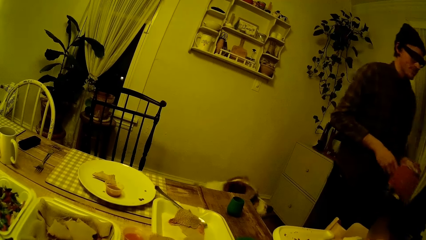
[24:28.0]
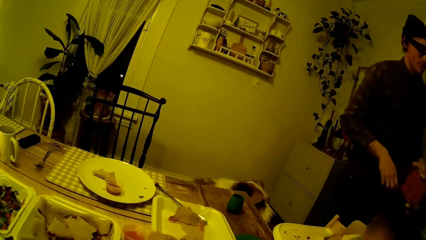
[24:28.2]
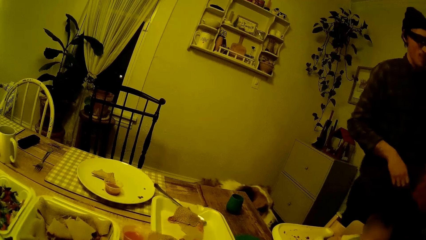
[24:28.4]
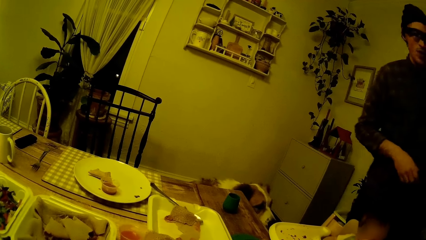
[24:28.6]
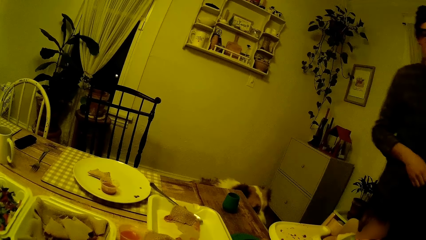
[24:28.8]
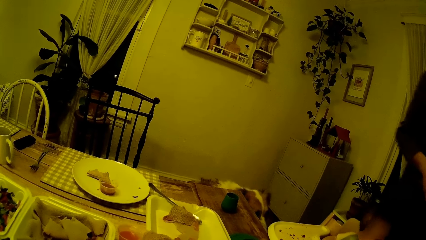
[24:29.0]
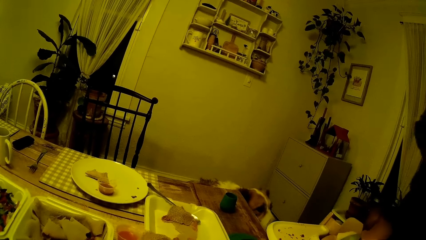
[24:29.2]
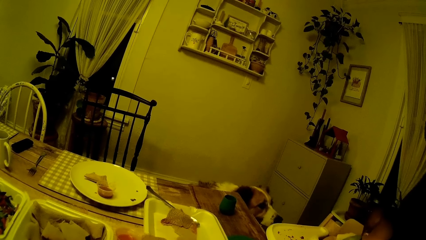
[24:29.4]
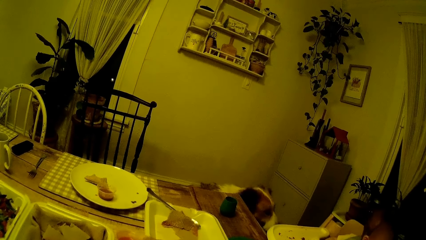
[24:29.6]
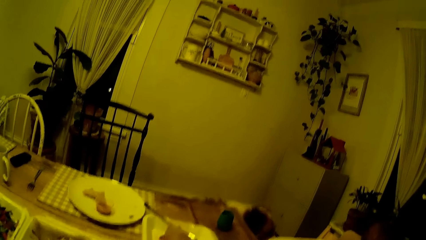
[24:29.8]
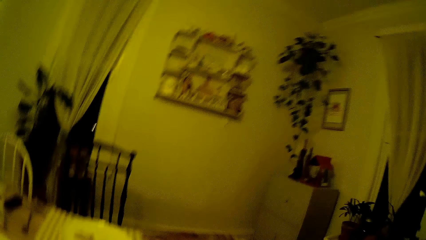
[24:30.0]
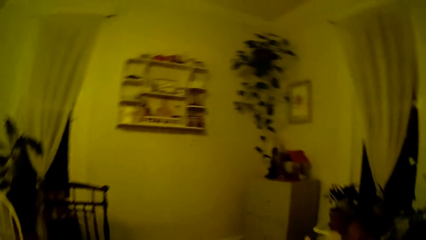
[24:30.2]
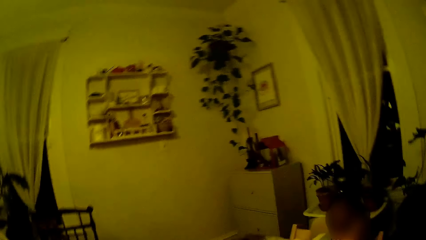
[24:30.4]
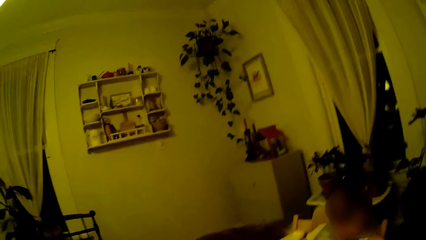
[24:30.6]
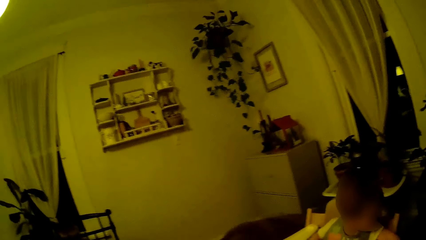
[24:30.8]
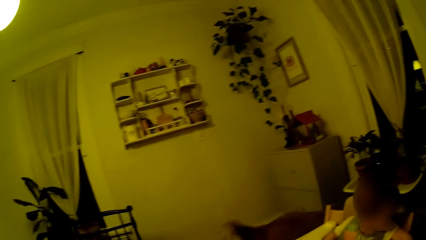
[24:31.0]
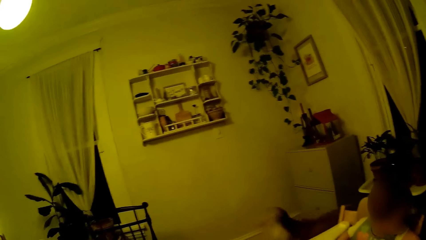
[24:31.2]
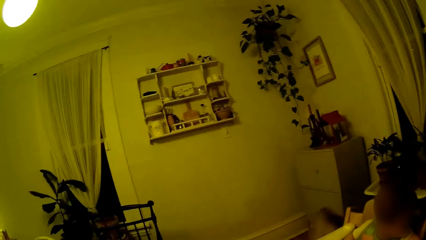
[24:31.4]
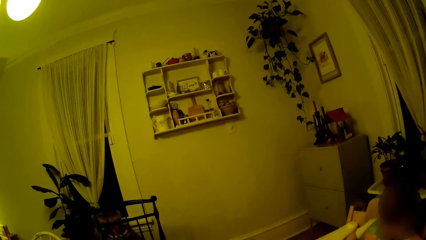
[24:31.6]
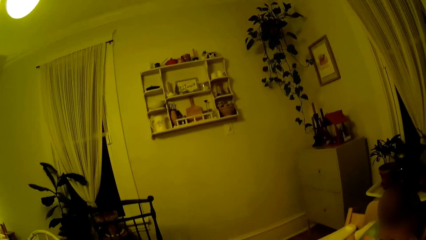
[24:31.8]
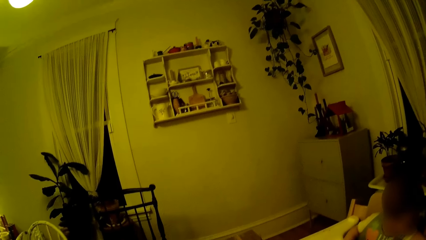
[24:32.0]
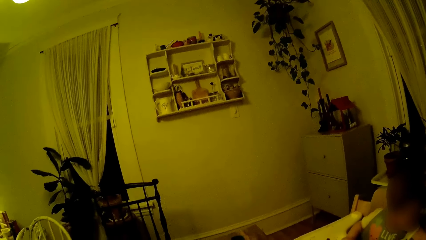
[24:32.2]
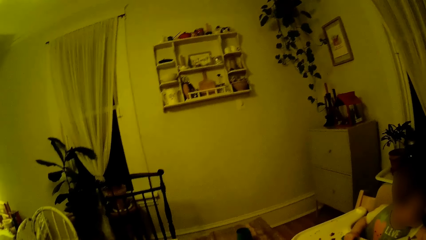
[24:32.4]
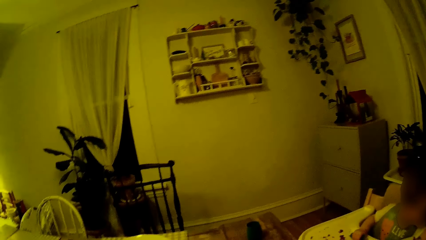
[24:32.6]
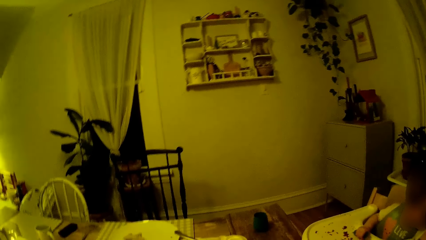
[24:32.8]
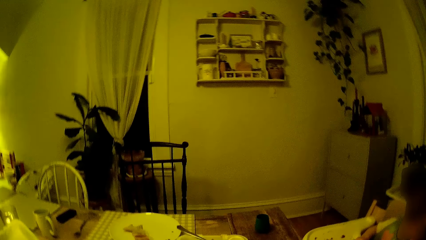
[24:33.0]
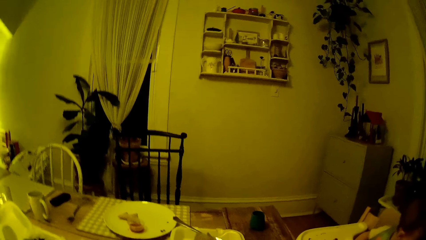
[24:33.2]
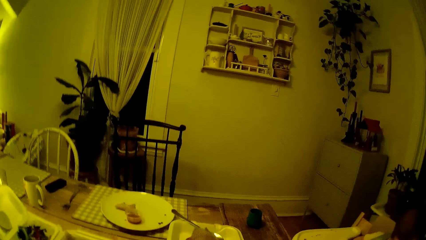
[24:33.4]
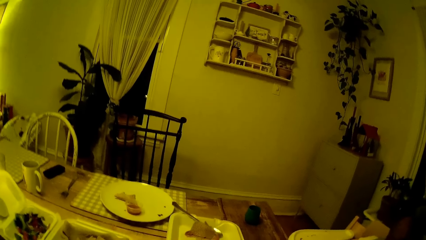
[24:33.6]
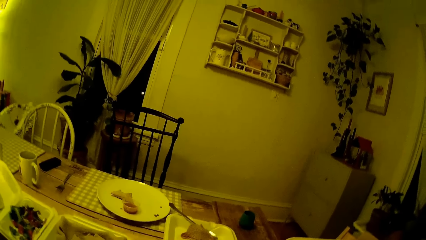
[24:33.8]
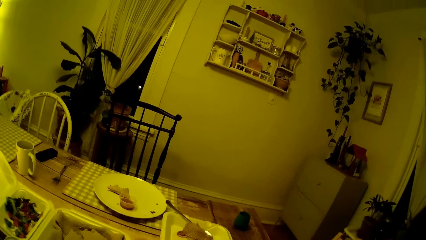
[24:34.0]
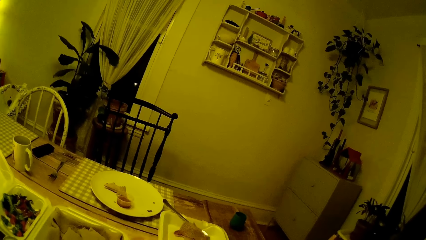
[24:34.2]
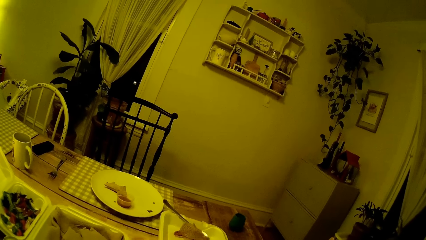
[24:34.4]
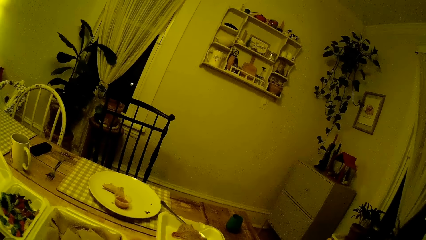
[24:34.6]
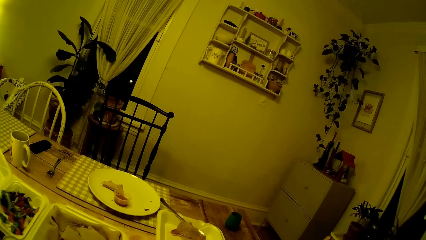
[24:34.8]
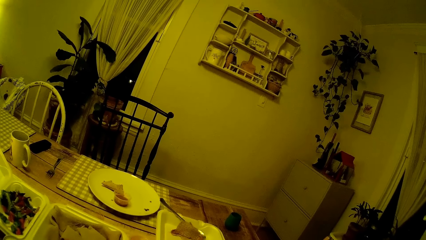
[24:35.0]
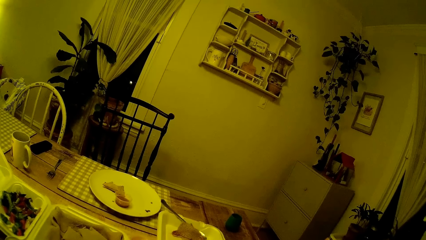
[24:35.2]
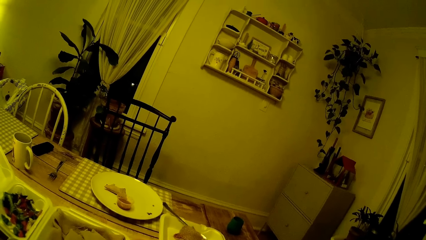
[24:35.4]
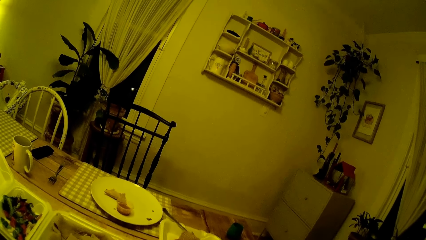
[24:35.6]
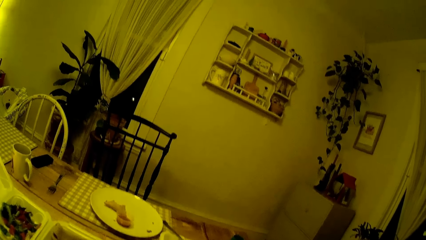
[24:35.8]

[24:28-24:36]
The man passes the napkin to his left hand. A dog smells the baby pram with its nose. The dog runs after the man.

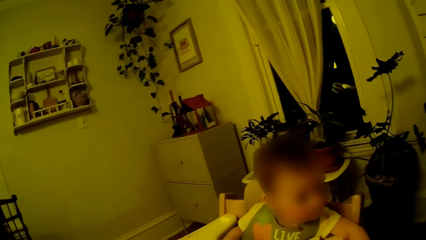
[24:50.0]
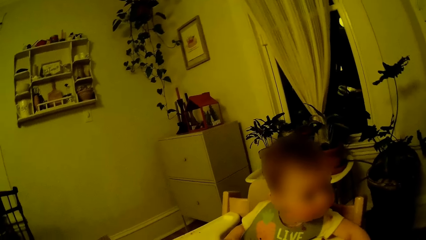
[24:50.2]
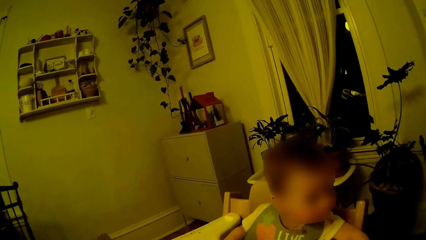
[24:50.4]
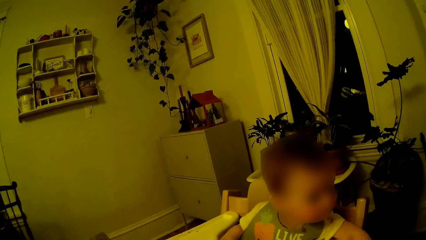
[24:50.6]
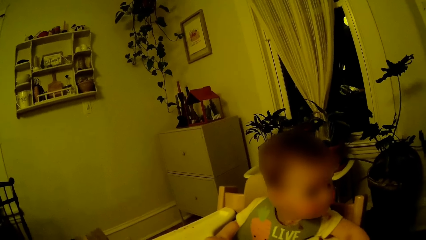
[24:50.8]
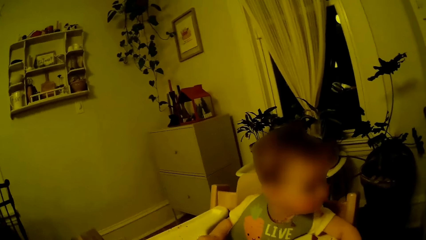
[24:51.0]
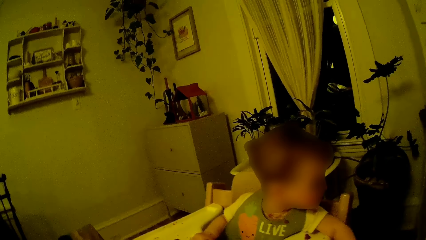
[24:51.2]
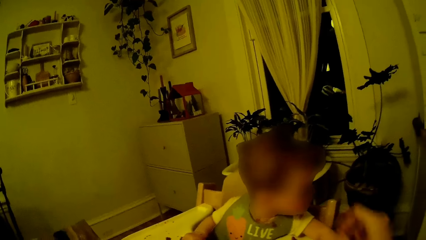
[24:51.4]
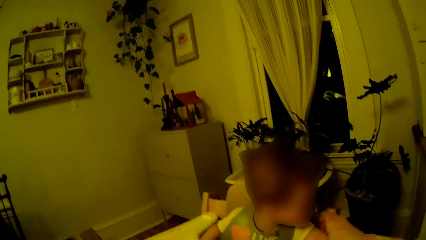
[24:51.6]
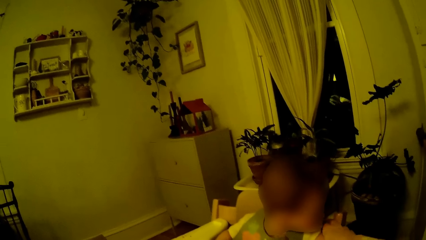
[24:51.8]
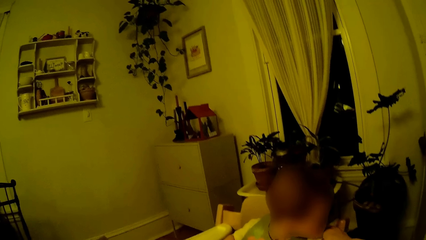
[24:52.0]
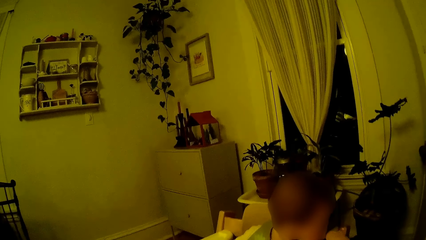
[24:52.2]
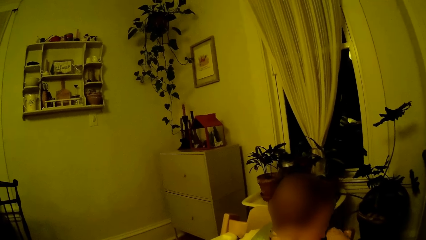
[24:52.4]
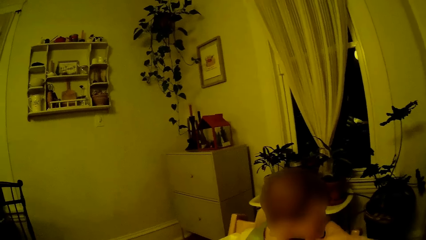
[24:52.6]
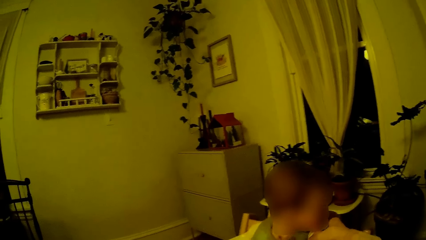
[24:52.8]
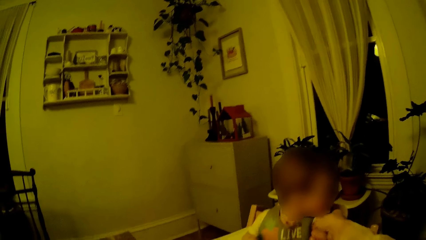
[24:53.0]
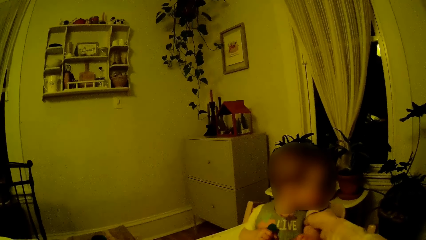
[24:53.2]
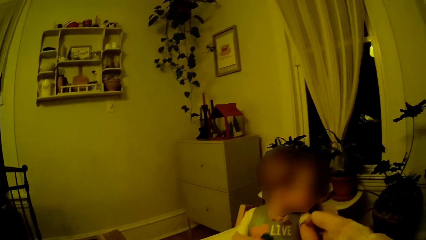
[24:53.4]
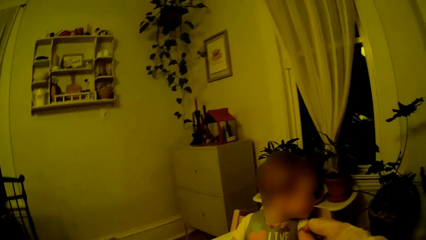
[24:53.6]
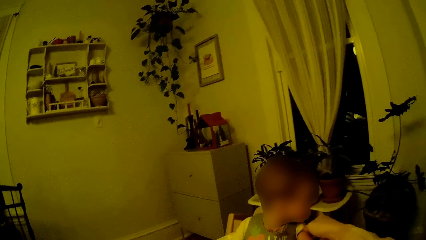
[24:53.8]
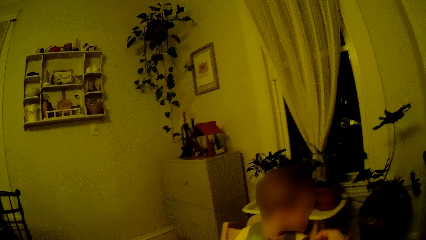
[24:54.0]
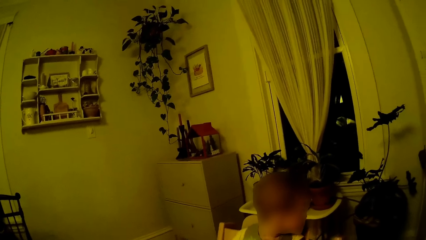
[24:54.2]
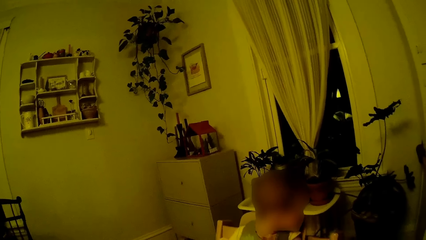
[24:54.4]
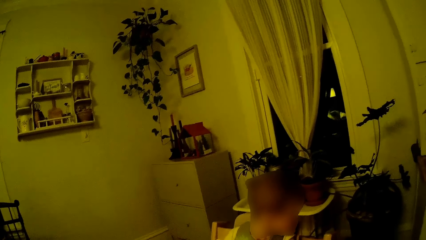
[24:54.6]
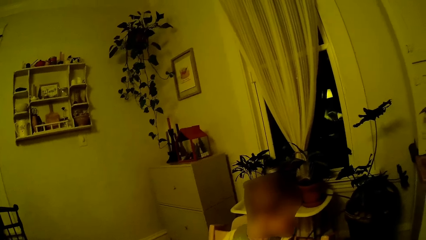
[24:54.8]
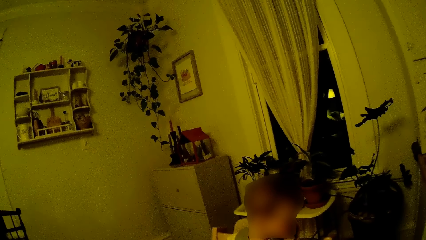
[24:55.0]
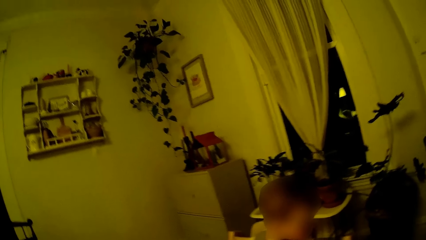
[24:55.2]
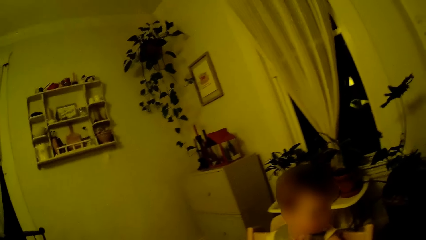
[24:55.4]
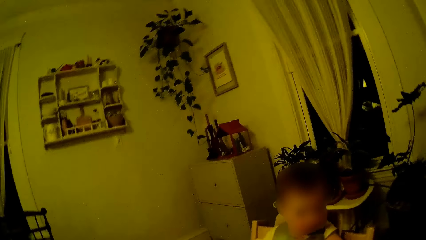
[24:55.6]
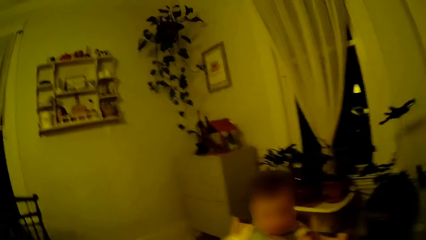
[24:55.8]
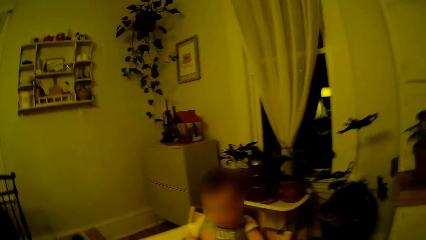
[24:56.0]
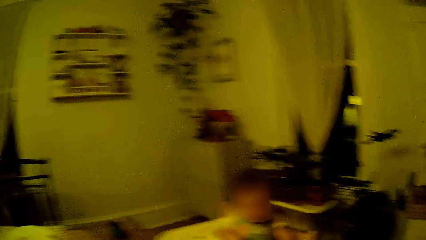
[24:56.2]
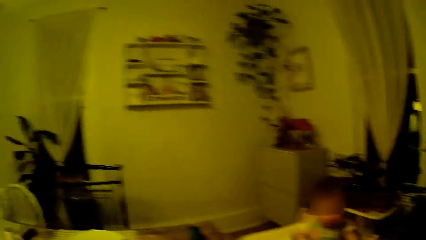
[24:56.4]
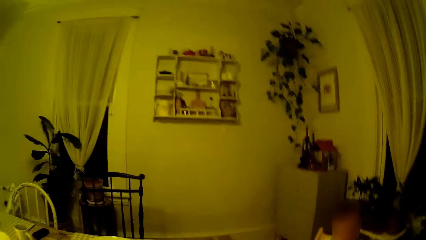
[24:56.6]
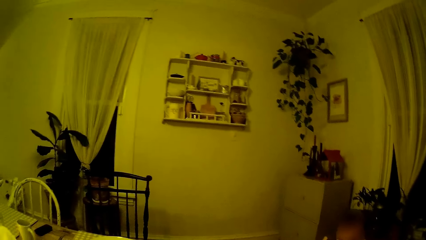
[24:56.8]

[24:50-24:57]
The camera wearer touches the baby with her right hand.
